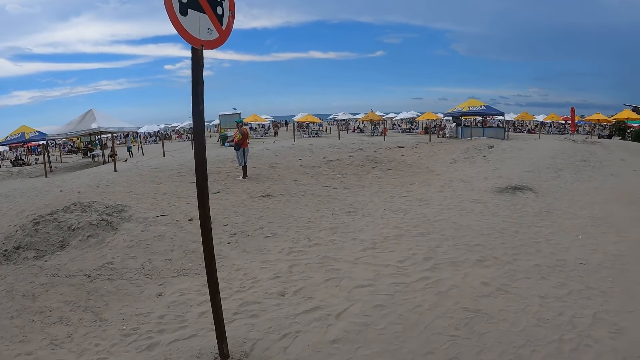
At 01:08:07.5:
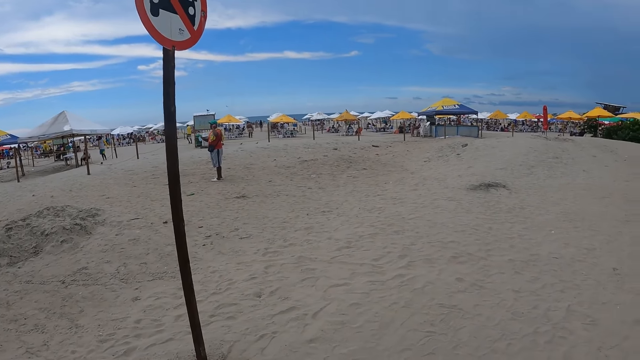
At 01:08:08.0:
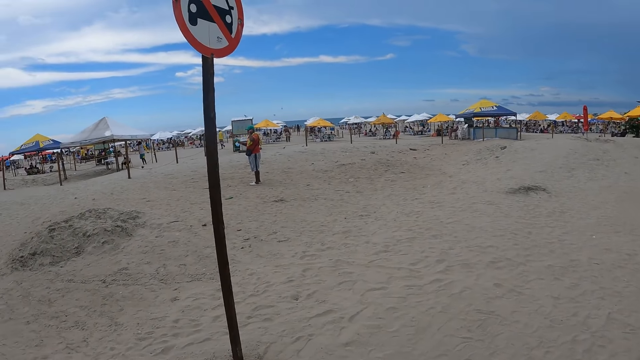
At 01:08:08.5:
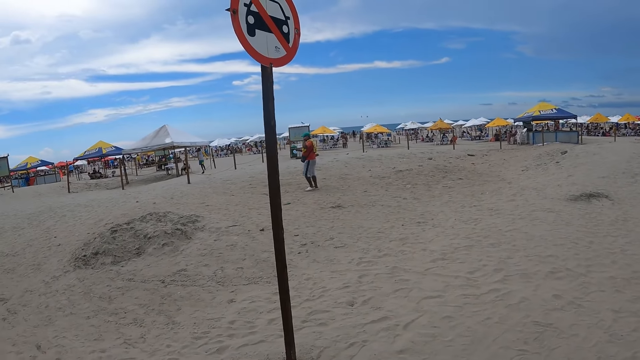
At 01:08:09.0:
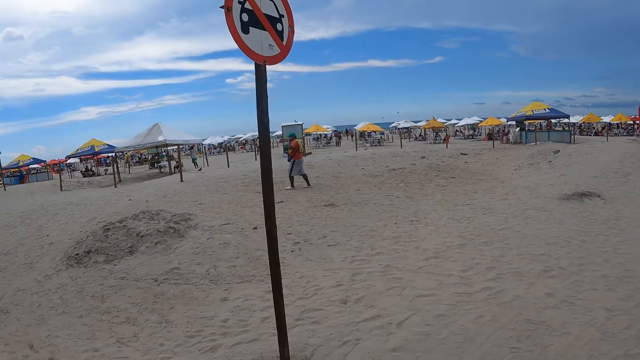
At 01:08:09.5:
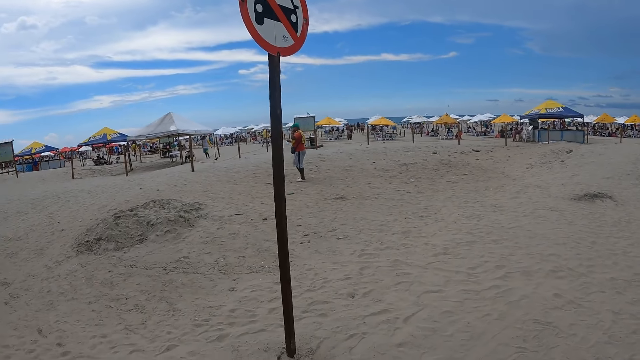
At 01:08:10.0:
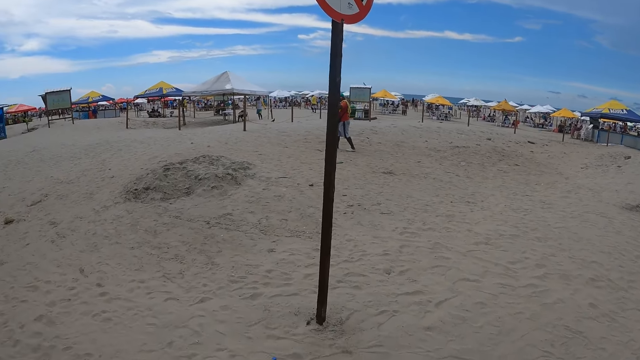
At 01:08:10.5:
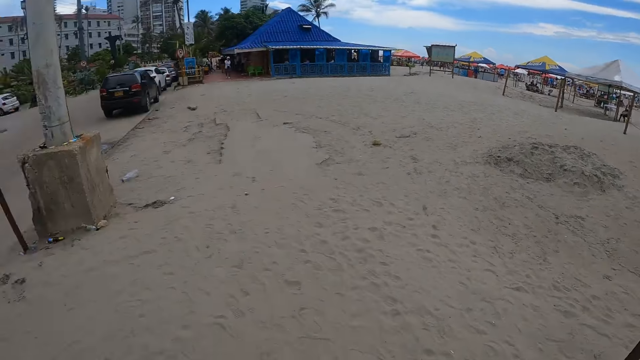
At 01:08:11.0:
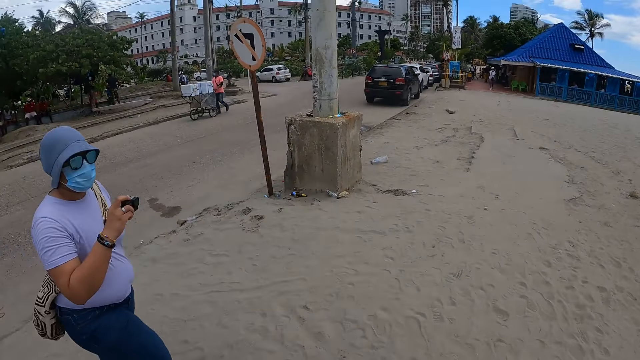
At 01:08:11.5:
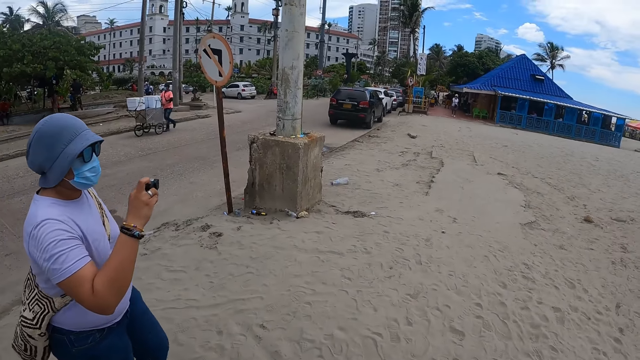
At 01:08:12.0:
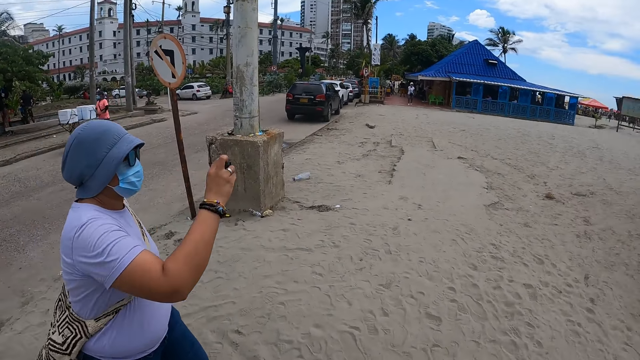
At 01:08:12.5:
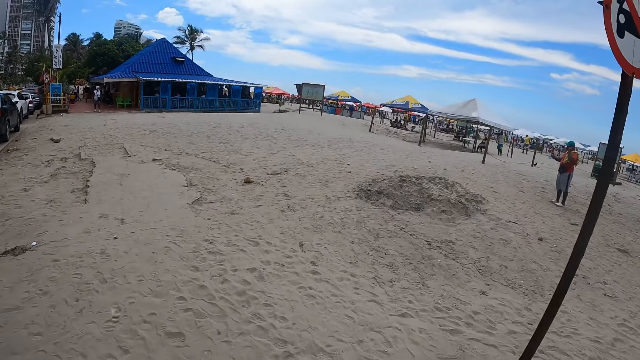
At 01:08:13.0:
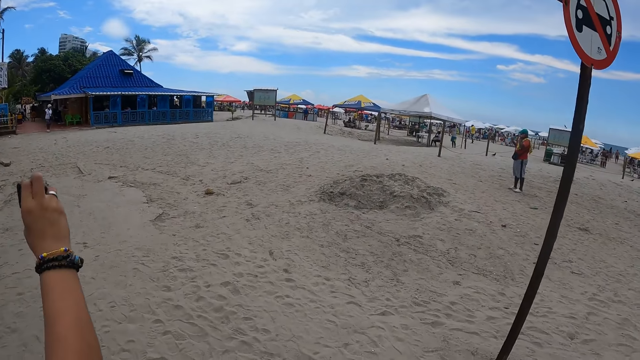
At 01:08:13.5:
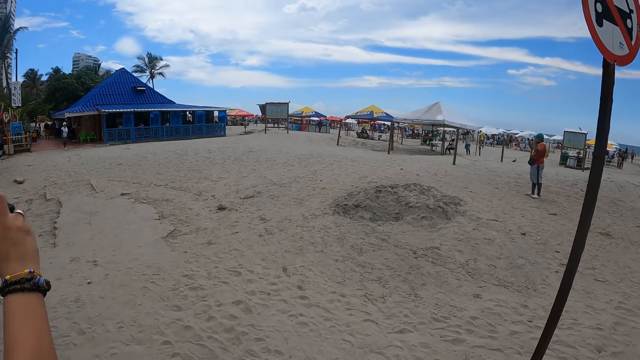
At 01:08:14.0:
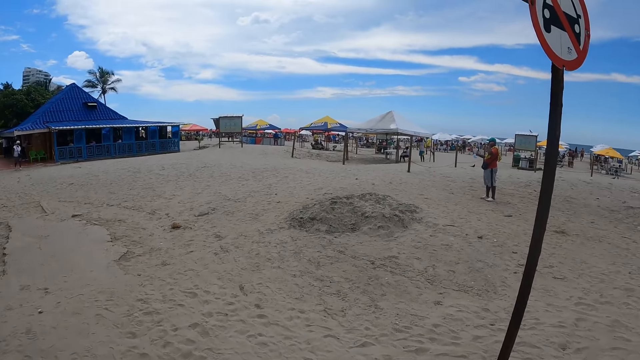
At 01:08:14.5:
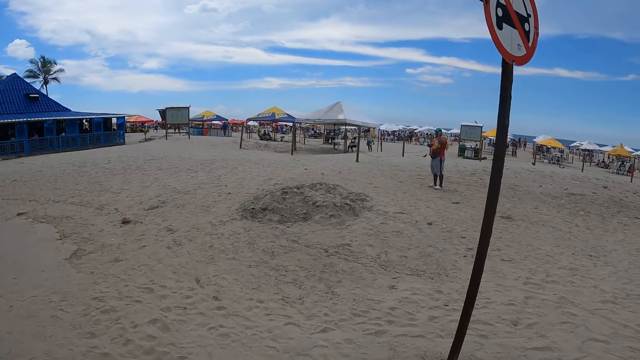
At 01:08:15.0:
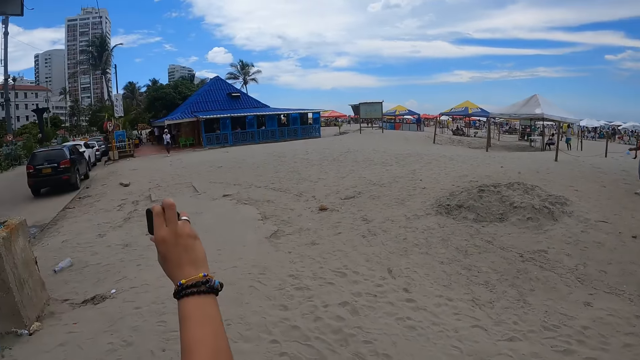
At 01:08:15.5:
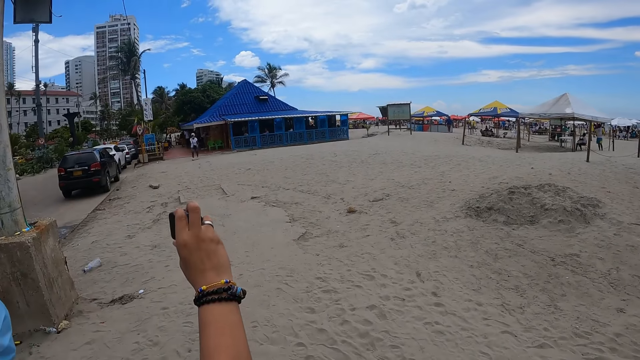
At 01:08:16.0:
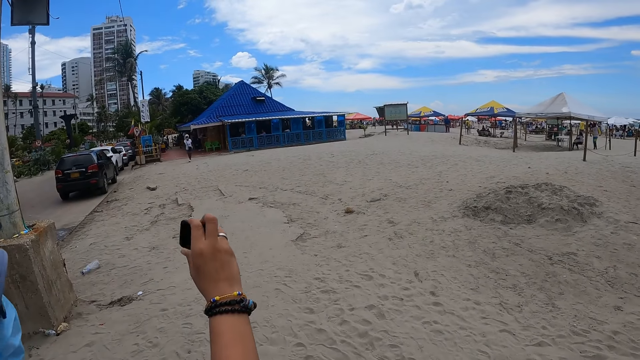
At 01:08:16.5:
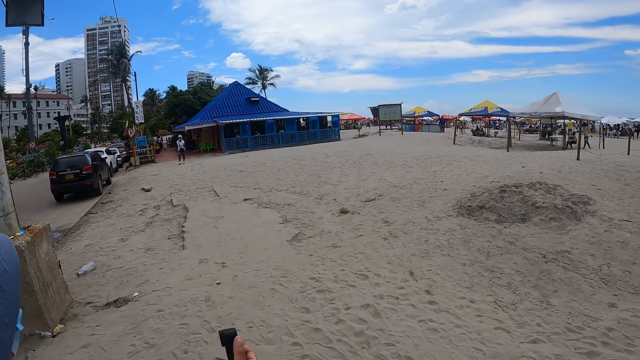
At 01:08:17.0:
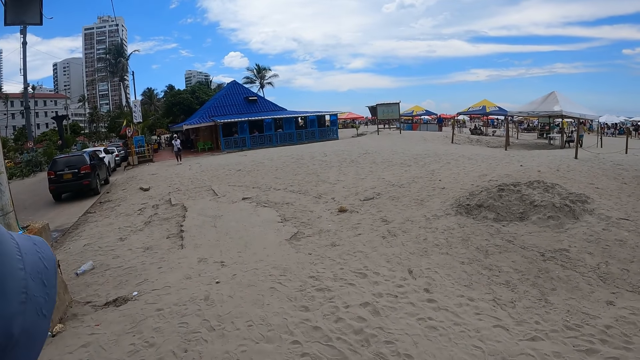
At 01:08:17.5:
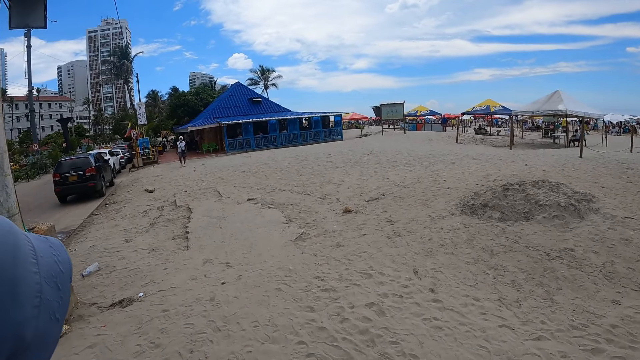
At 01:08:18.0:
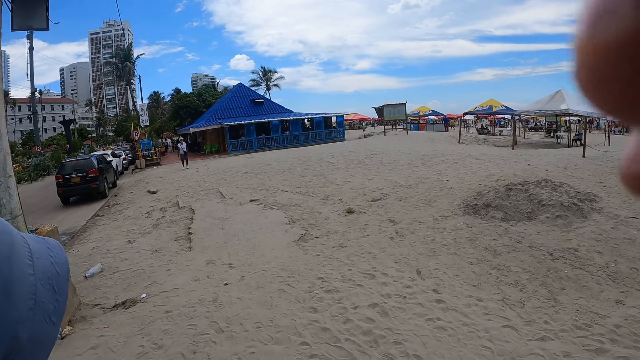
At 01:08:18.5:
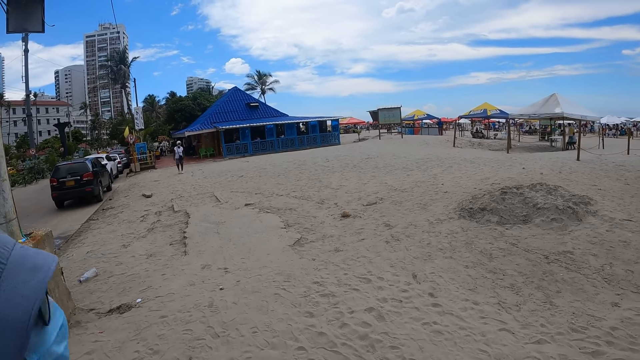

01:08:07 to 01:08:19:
A man walks around. A woman holds a camera. The woman walks towards the camera wearer and lifts the camera. The camera wearer looks around the beach. A person walks around. The woman lowers the camera.

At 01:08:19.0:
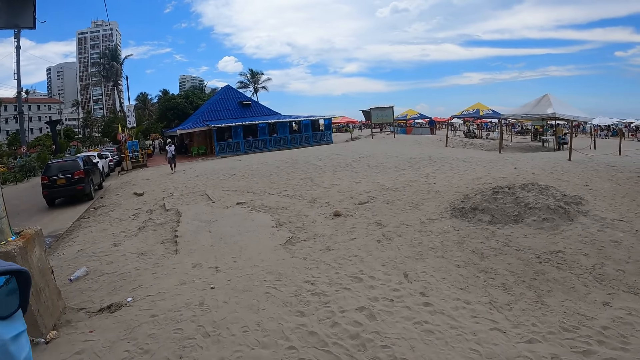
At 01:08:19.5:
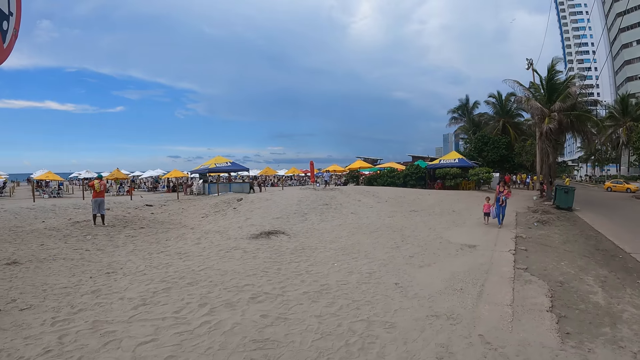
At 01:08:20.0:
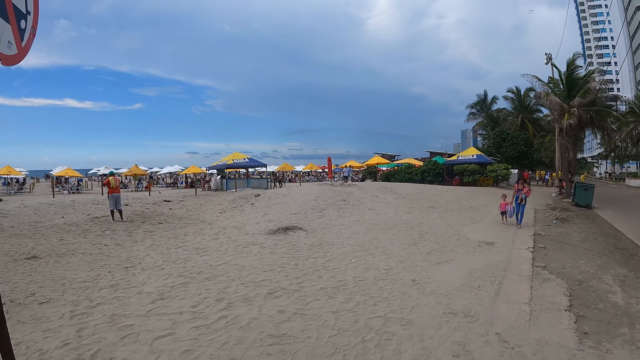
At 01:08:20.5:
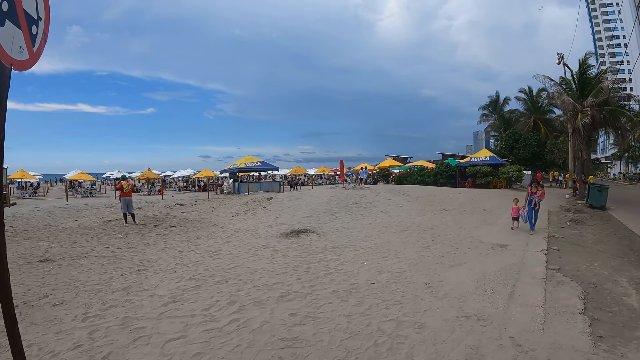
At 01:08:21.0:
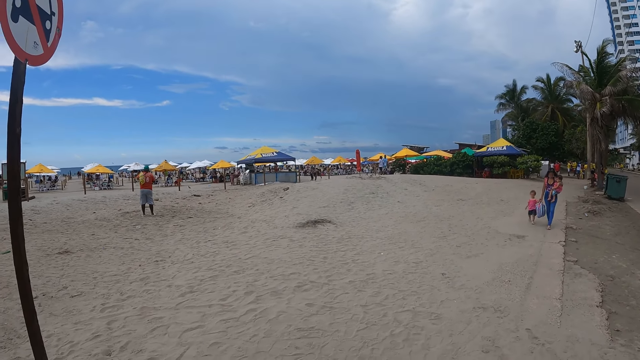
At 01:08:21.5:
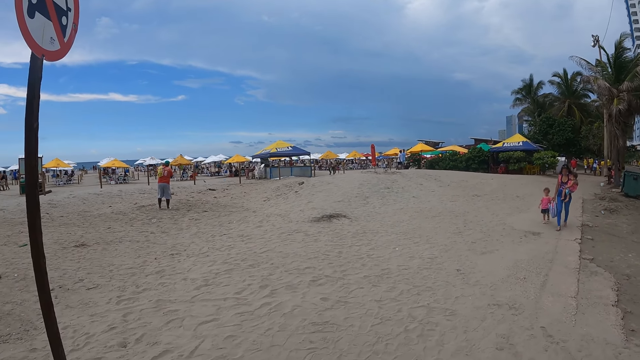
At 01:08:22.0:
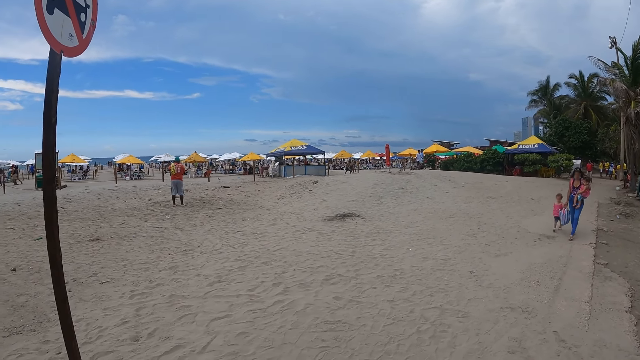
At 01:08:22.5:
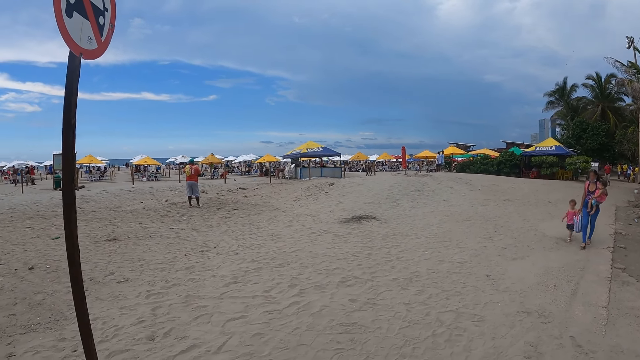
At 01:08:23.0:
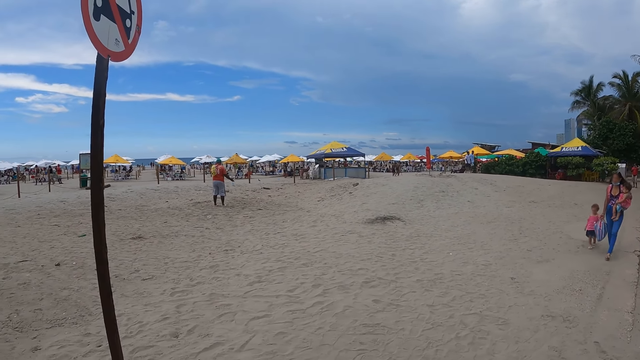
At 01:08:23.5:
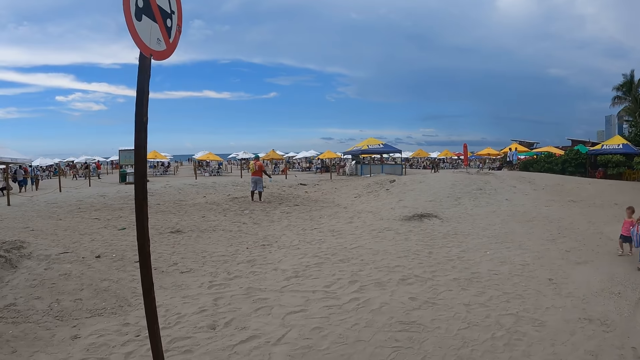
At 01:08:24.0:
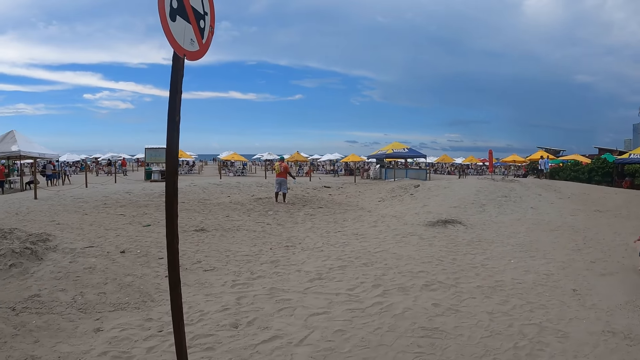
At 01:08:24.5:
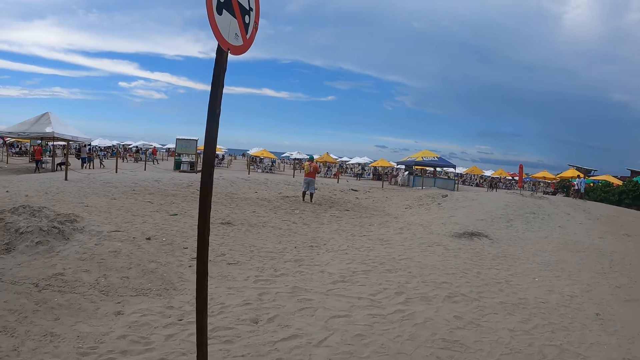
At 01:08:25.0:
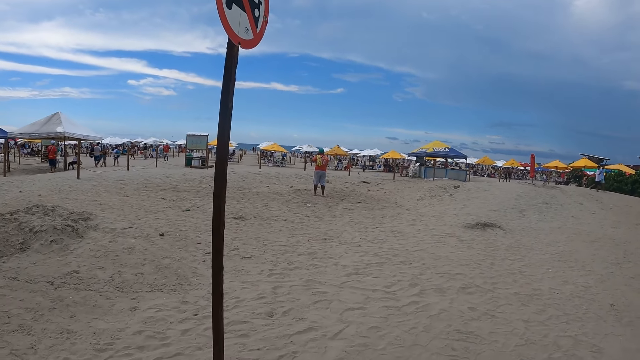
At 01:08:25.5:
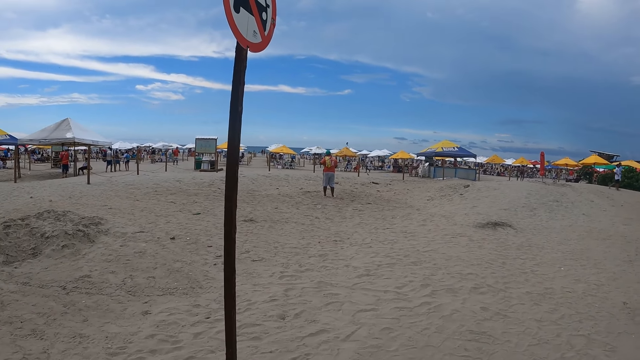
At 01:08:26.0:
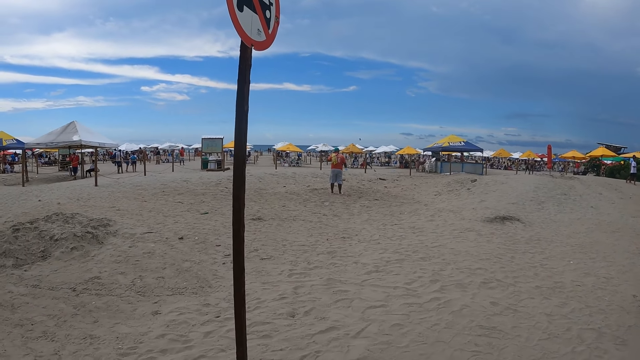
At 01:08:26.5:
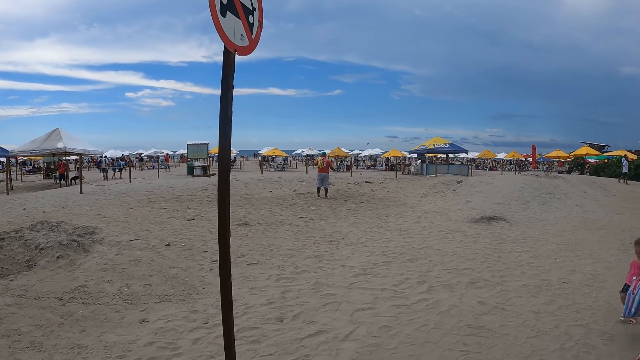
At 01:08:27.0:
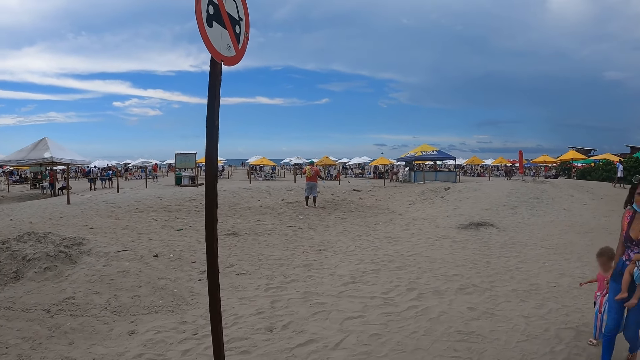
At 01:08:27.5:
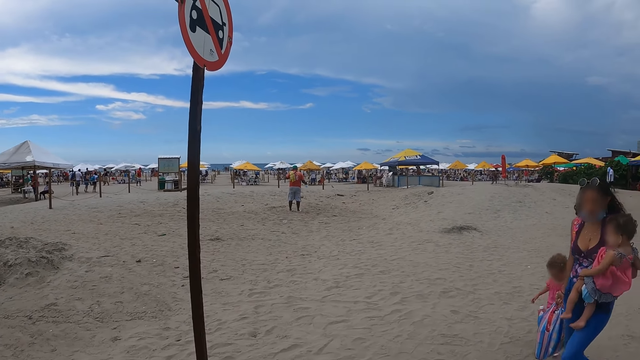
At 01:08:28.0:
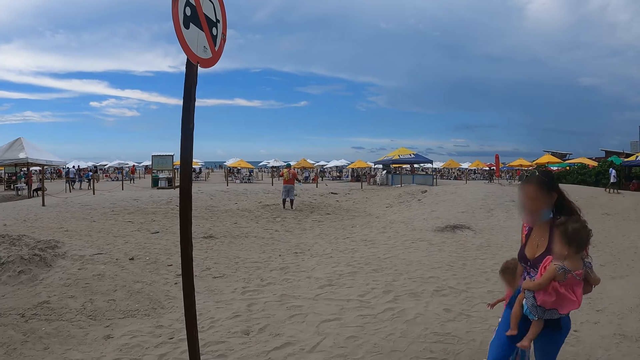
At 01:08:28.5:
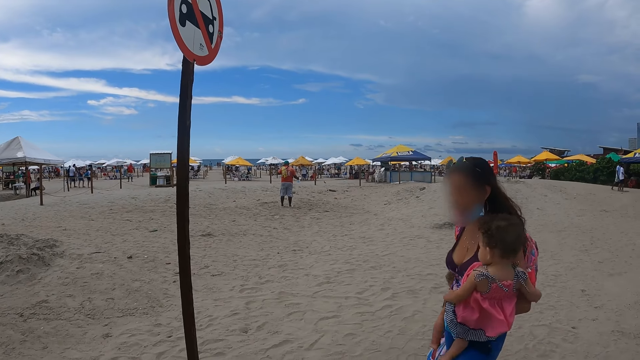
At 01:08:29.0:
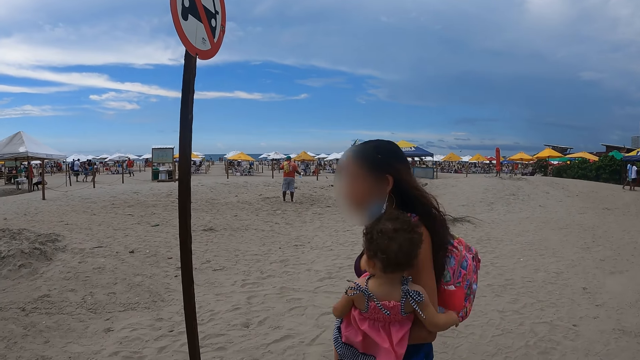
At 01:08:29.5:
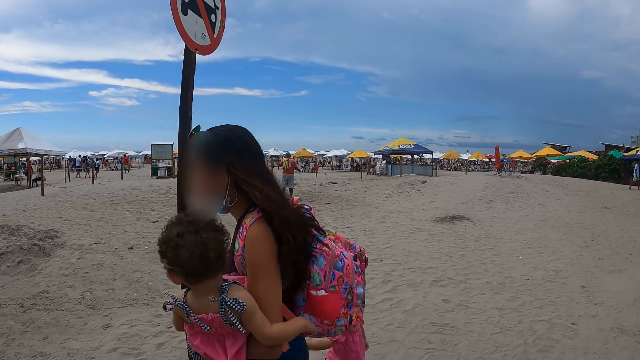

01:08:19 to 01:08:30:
A woman walks around. A baby walks around. The camera wearer looks around the beach.
